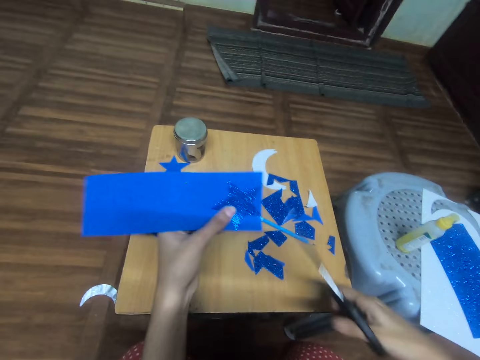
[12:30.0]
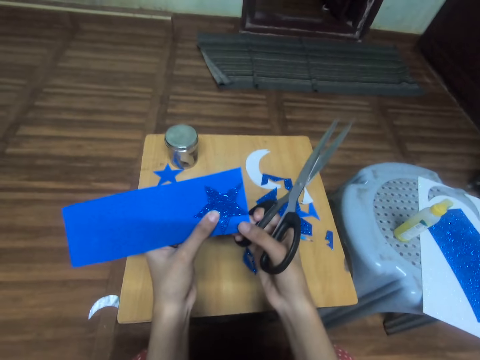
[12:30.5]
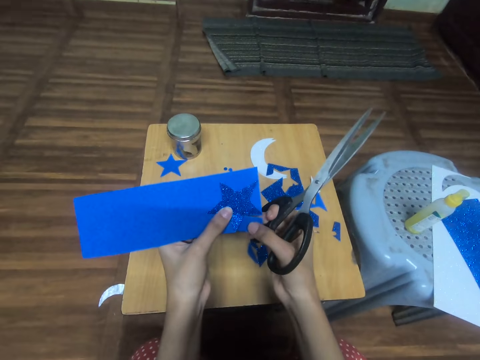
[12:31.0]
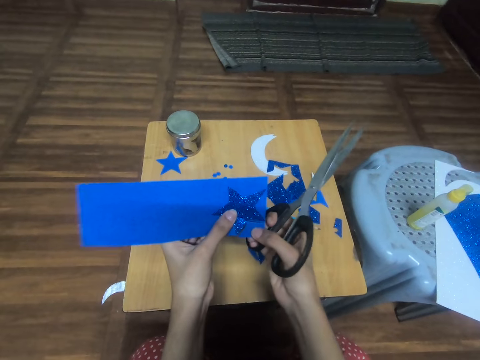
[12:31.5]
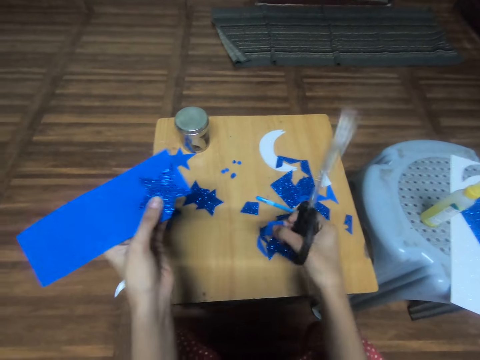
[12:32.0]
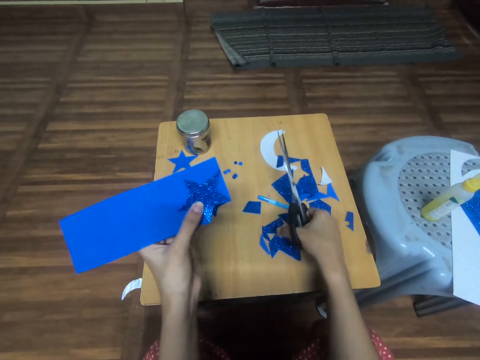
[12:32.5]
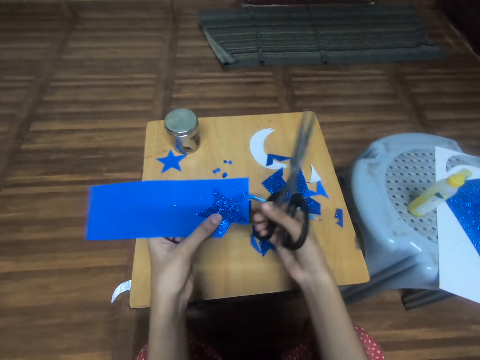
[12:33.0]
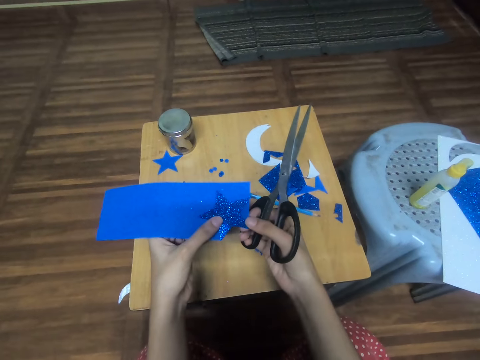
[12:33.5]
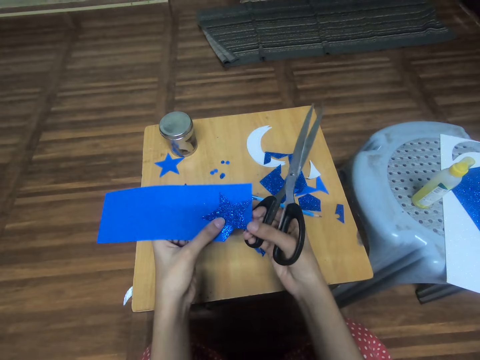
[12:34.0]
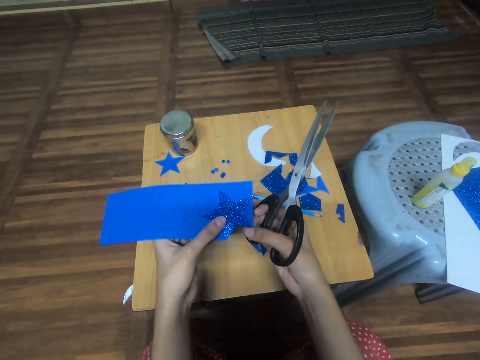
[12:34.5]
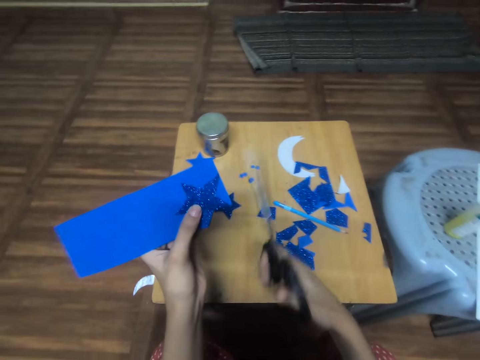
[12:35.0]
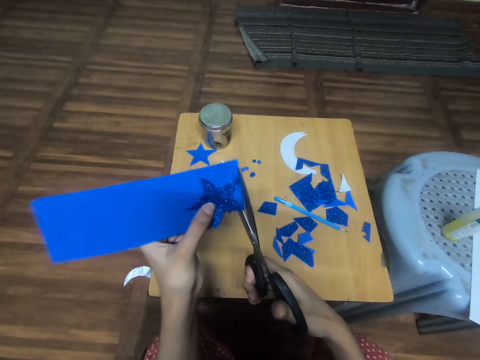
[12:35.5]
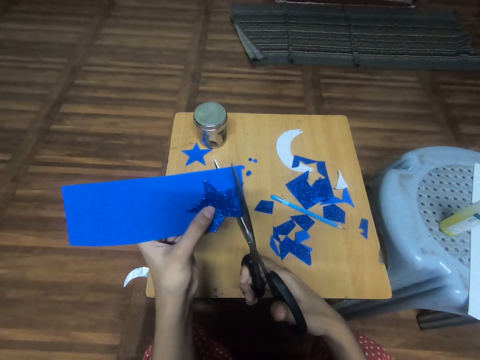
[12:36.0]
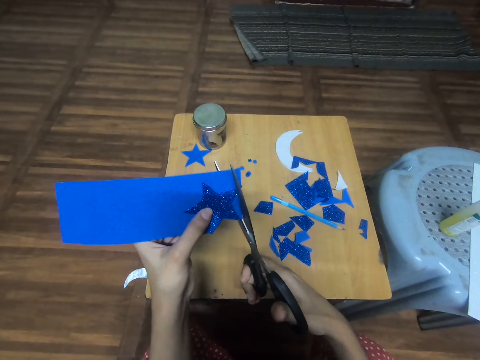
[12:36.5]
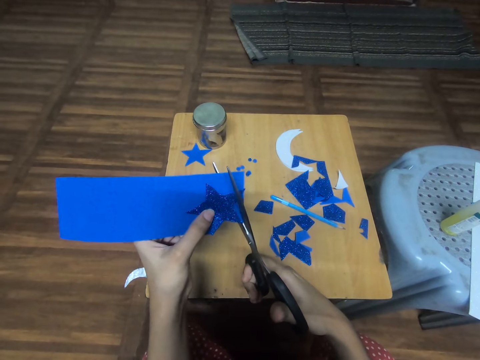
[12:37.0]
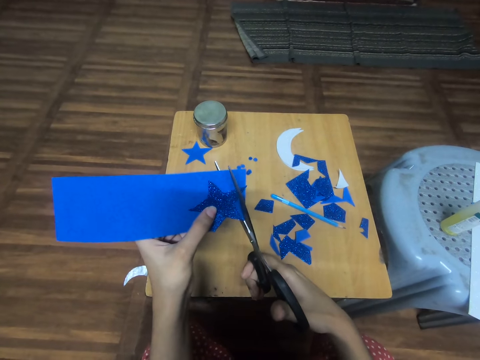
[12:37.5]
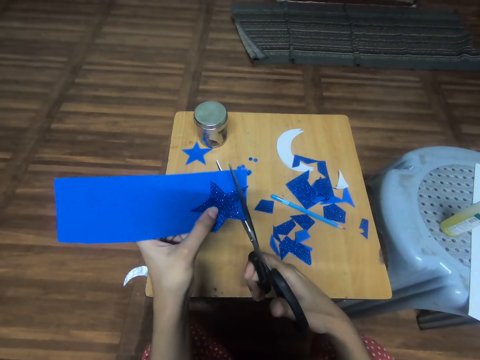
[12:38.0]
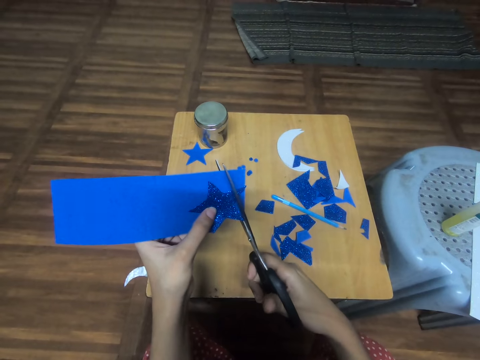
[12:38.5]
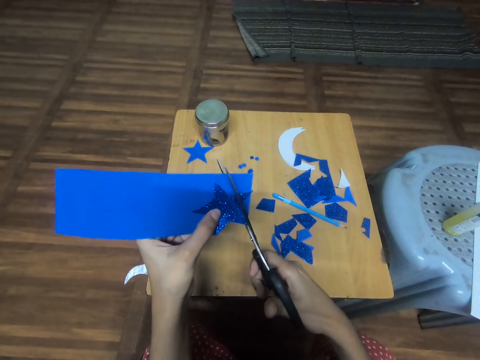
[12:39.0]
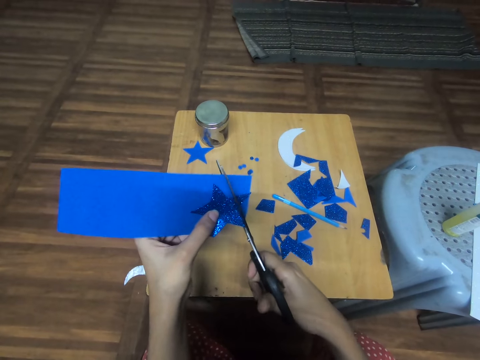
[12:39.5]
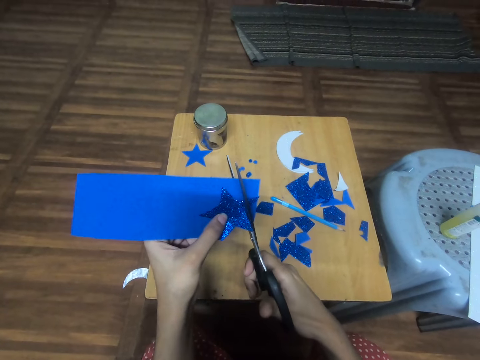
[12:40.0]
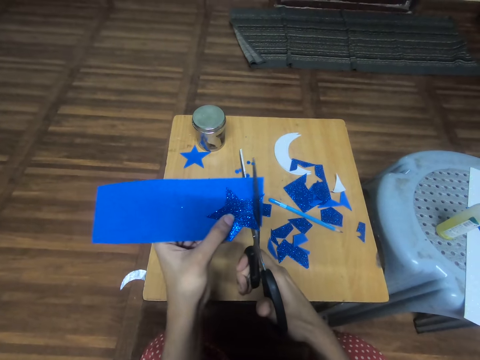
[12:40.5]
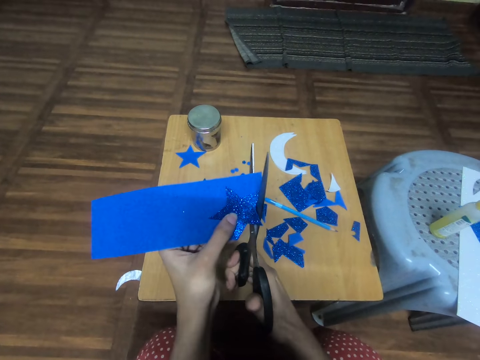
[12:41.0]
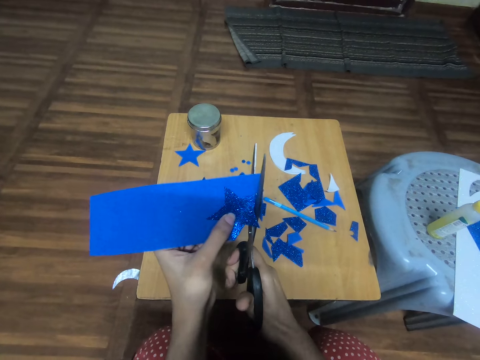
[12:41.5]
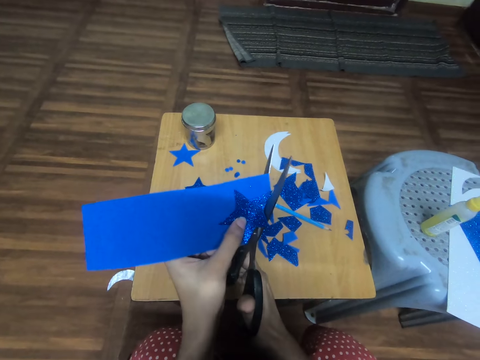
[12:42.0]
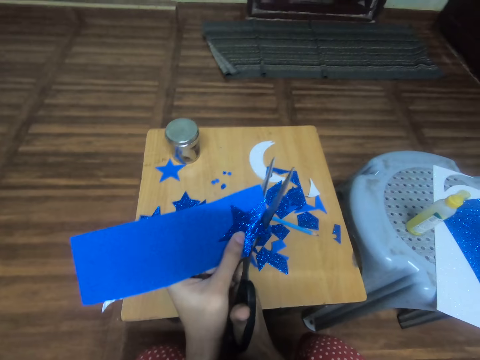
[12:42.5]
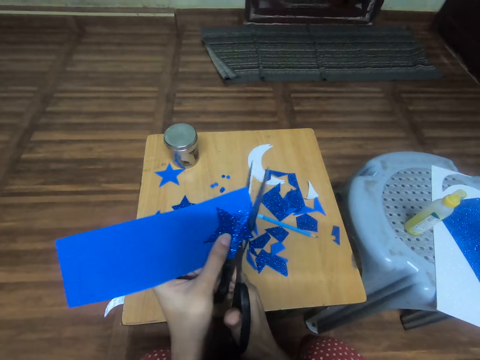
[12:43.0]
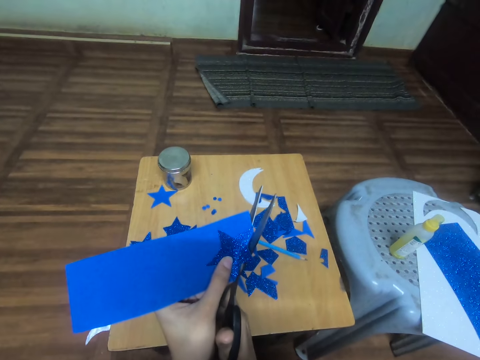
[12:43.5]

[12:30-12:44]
The camera wearer pulls out a piece from the cutout. They trace out the star-cutout from the card stock.

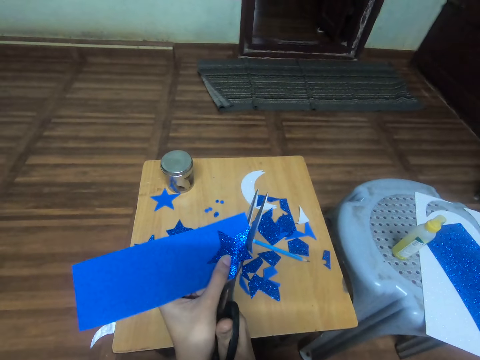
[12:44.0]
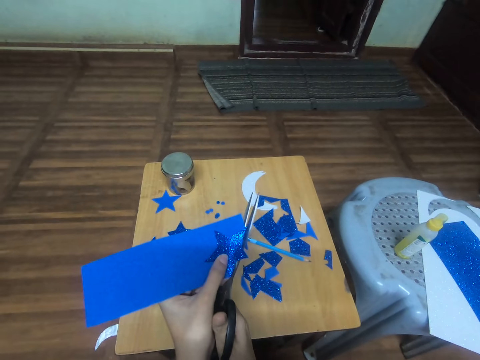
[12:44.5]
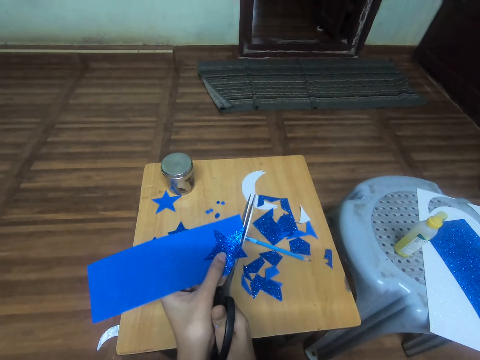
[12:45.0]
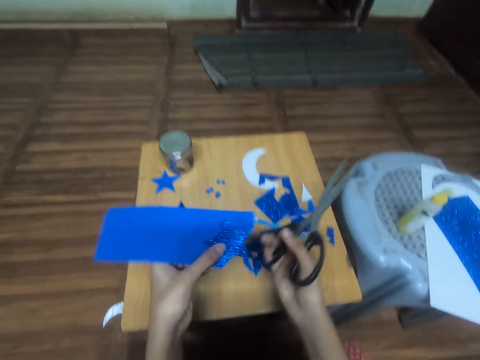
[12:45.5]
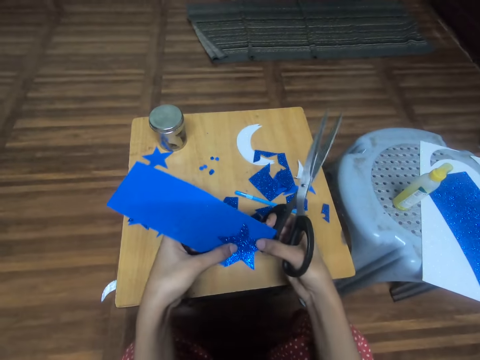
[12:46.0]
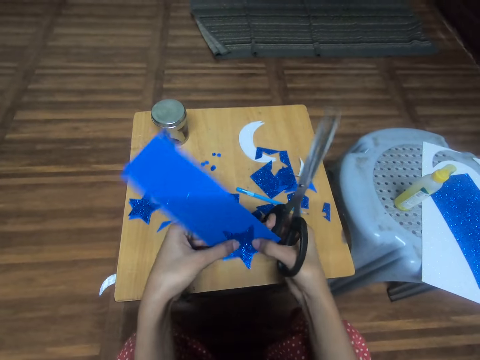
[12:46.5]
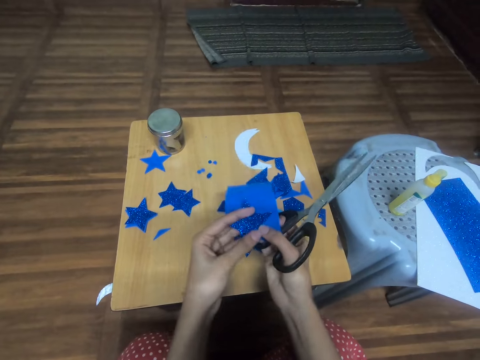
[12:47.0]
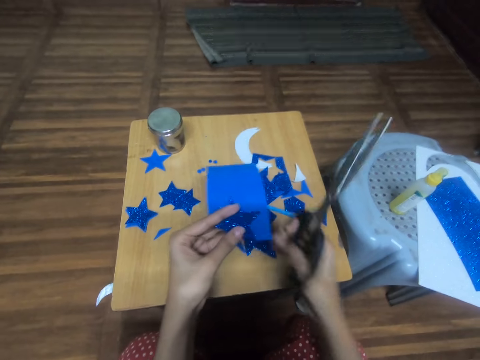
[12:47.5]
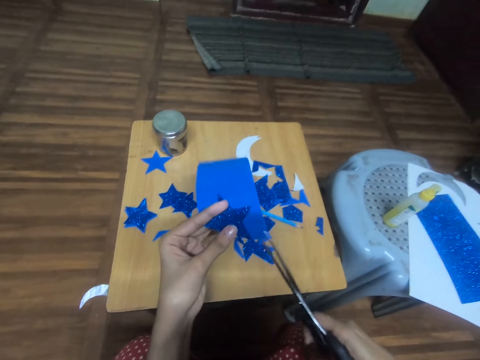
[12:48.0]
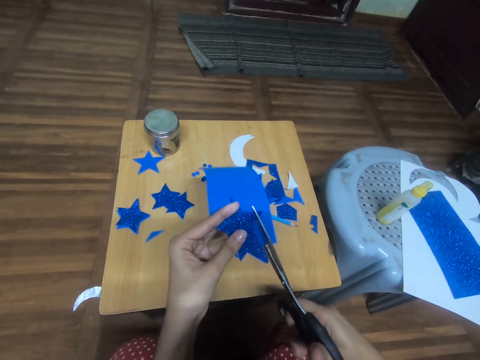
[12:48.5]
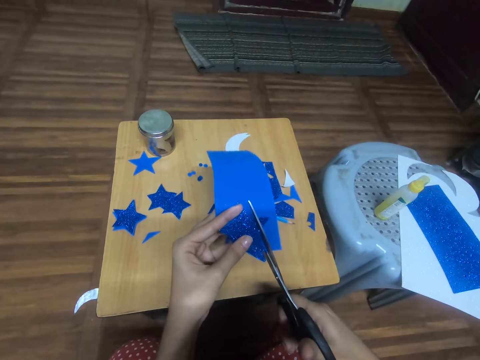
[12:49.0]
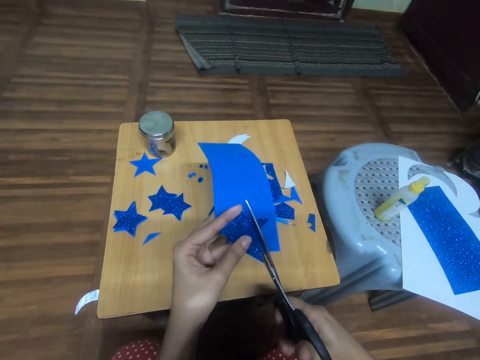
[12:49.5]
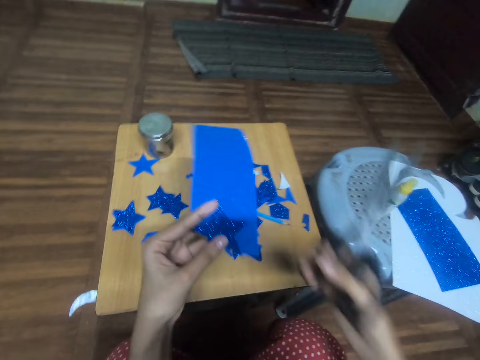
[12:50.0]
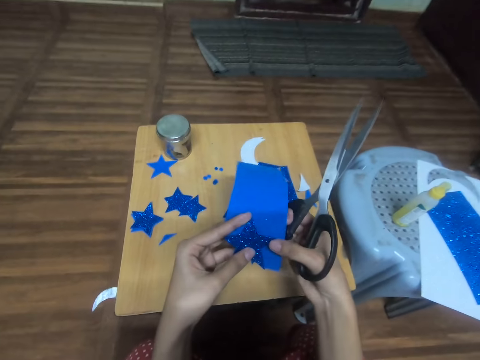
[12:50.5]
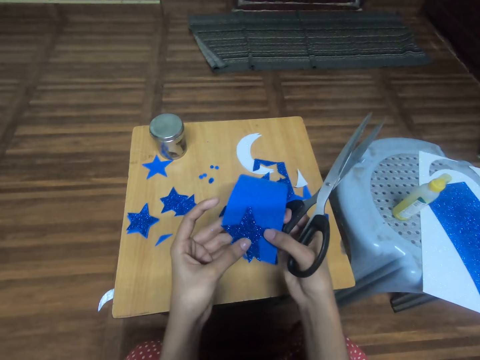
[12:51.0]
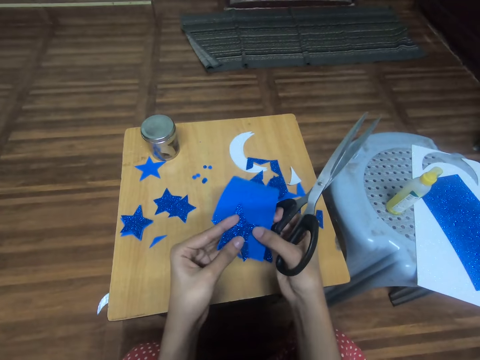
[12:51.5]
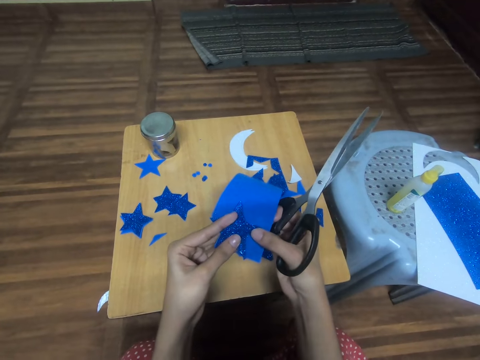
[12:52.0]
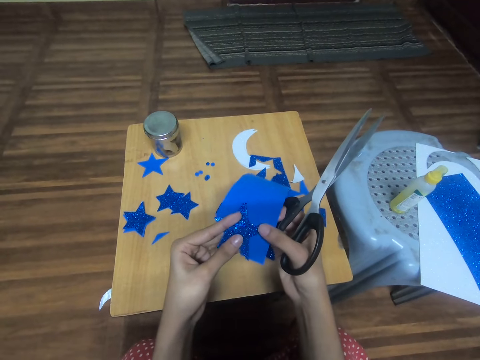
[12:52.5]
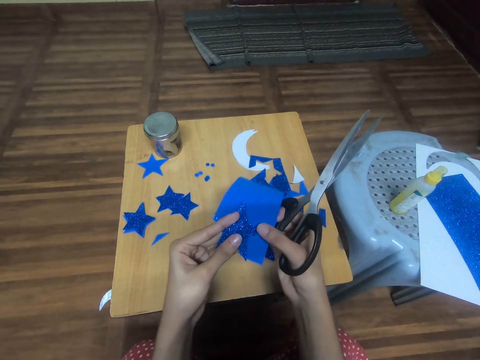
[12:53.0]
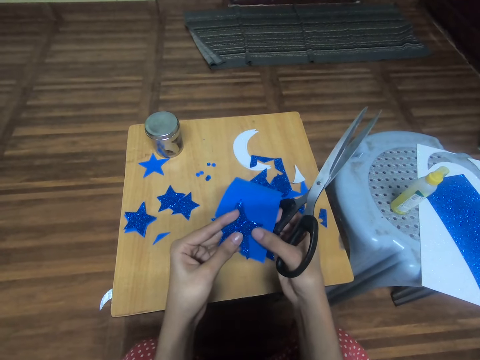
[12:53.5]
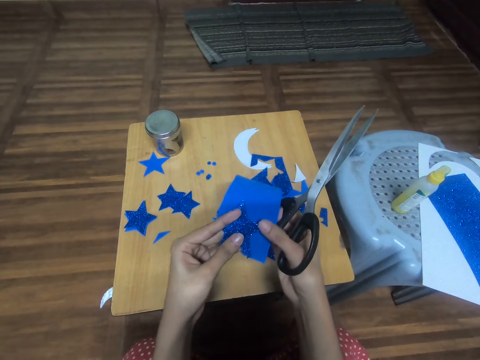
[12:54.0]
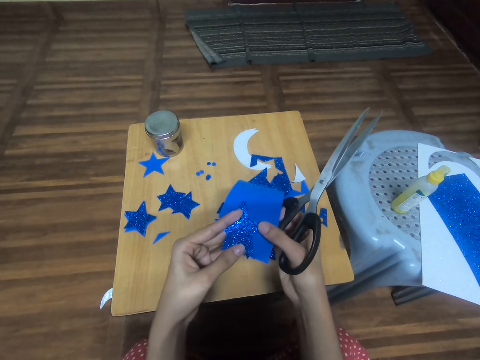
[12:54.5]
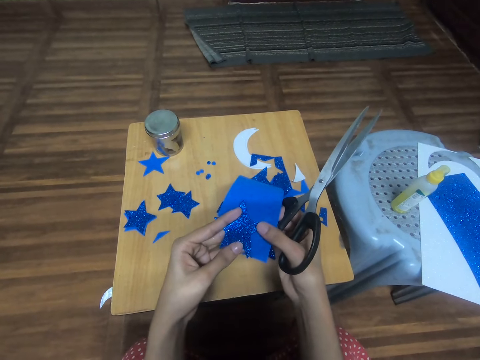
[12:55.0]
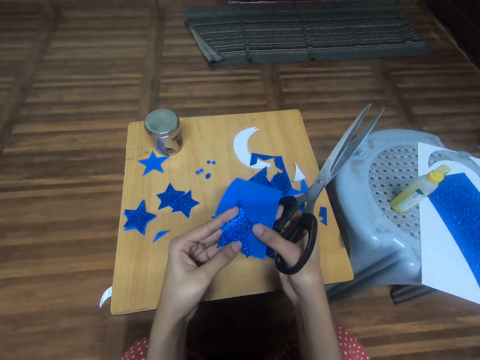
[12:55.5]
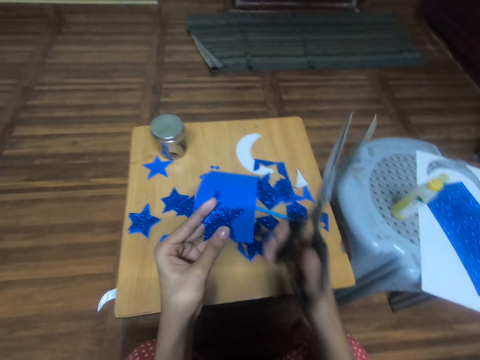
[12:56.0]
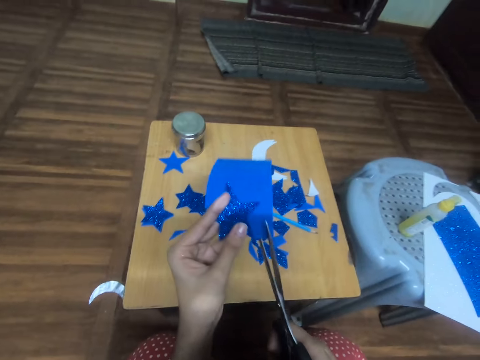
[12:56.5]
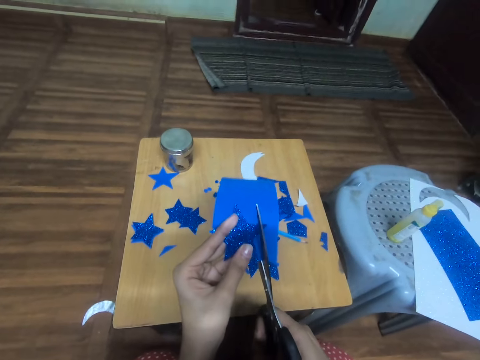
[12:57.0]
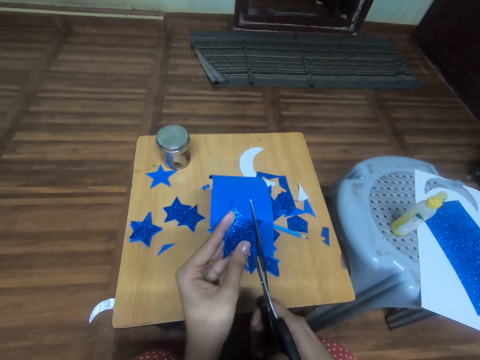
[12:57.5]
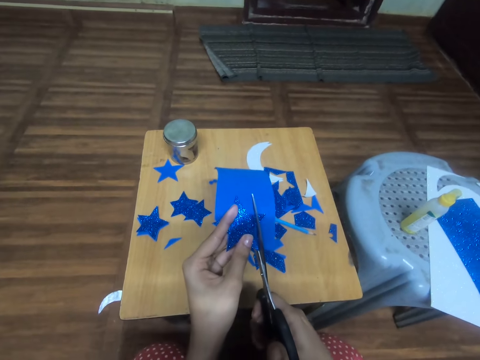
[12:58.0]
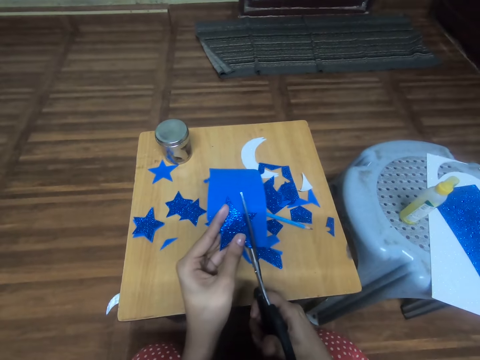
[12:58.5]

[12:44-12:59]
The camera wearer turns the star-cutout with the card stock. They fix the star shaped design on the manila paper. They adjust the star-cutout on the card stock. They cut the manila paper.
